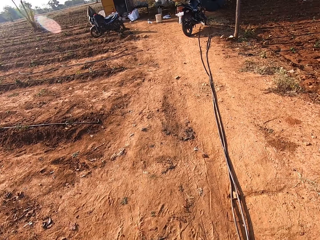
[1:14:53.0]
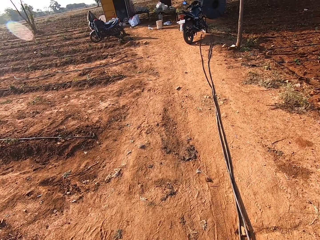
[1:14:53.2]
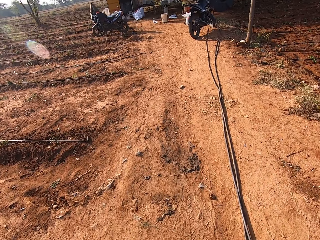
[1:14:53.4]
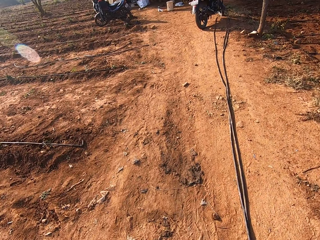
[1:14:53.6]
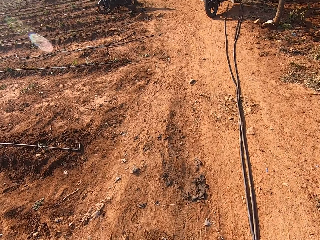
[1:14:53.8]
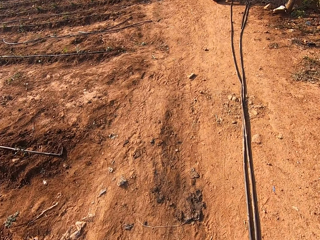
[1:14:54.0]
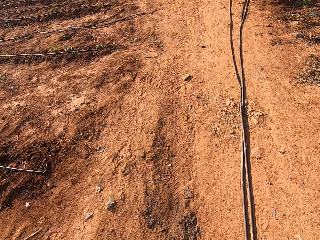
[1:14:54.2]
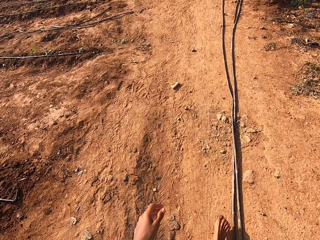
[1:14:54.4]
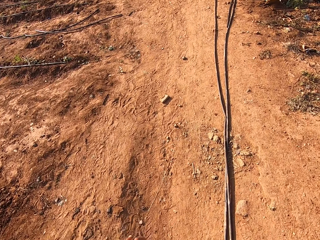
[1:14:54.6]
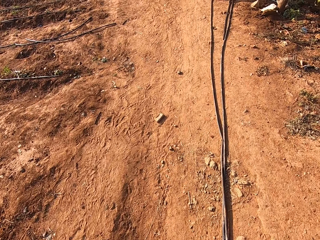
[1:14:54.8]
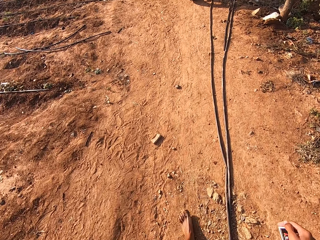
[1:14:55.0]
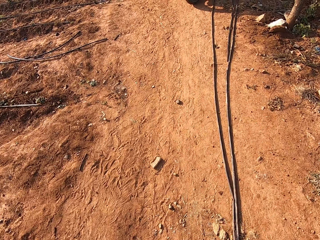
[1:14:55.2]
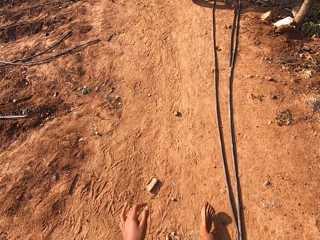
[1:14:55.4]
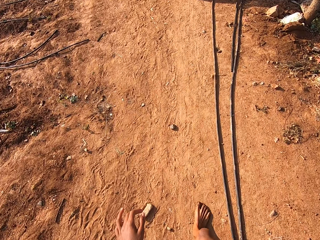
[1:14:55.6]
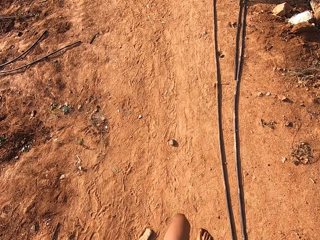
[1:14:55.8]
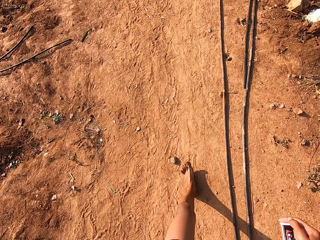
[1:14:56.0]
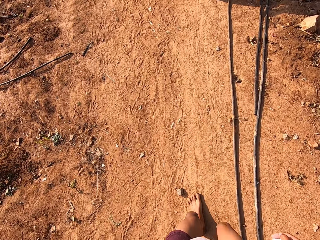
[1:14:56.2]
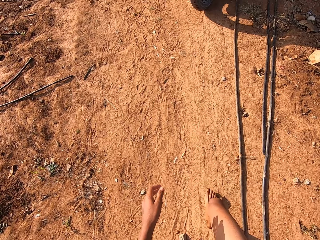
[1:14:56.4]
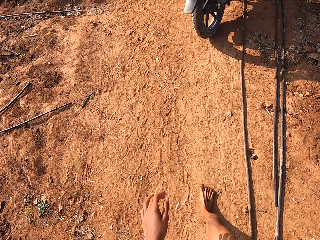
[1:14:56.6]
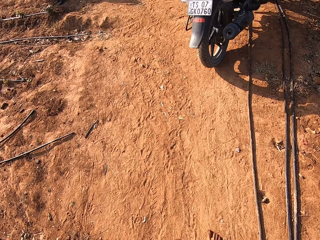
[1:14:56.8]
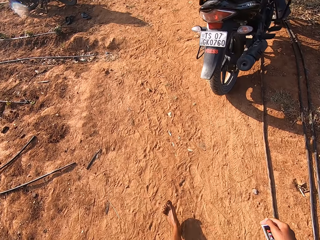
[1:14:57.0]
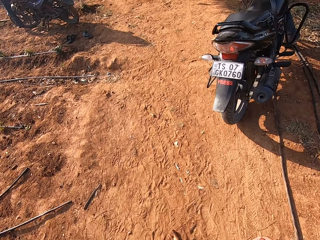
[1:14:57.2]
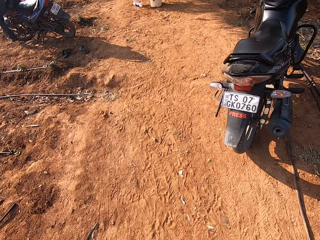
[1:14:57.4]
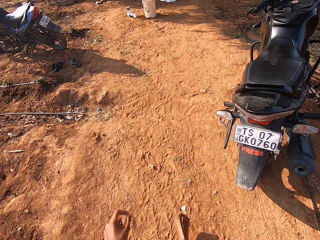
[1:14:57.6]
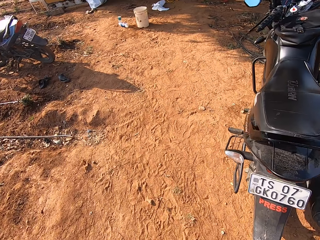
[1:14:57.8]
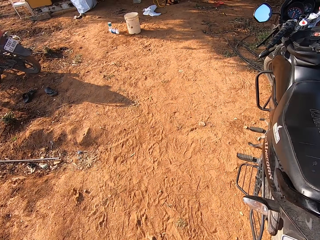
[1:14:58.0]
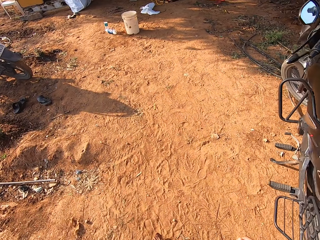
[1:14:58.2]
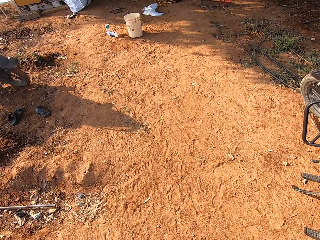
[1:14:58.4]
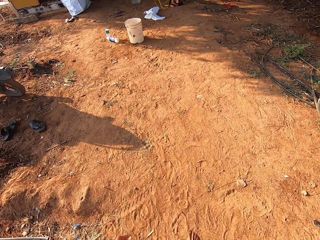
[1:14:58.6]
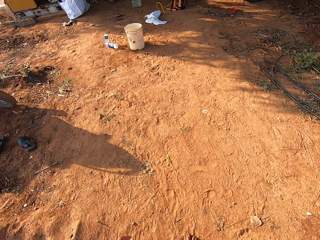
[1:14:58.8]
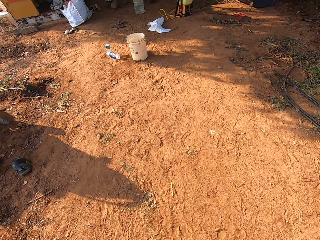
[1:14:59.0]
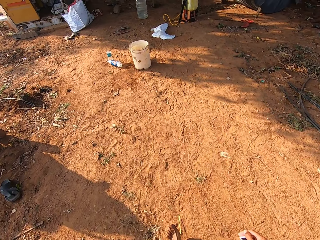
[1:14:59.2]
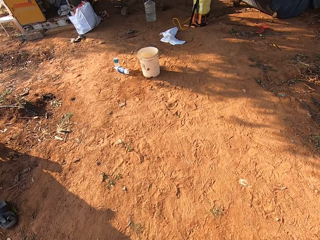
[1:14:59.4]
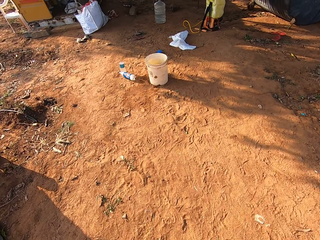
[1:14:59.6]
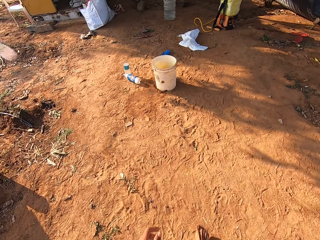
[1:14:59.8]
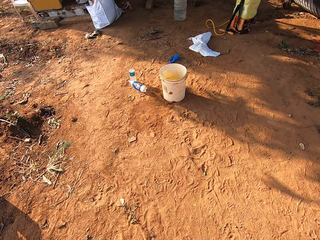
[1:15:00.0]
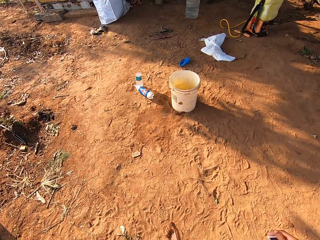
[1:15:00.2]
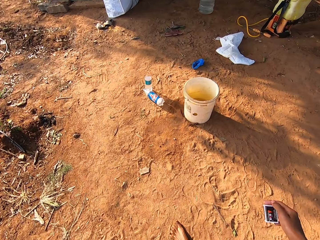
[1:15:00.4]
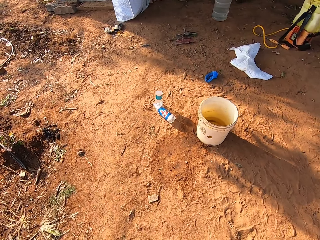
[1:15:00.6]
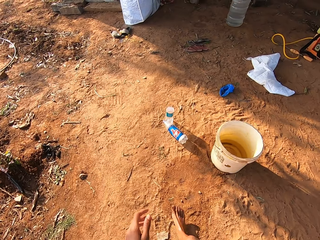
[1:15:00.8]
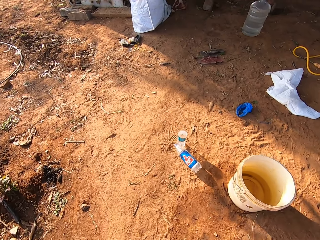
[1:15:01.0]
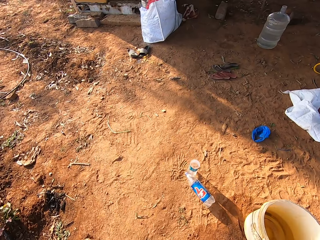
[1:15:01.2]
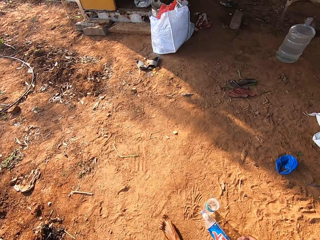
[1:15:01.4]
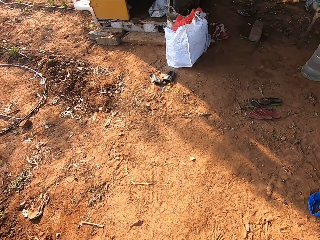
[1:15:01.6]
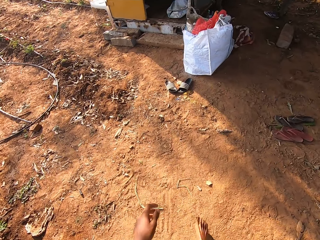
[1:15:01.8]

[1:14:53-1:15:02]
The camera wearer walks towards a storage house on the farm.

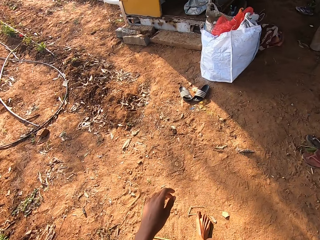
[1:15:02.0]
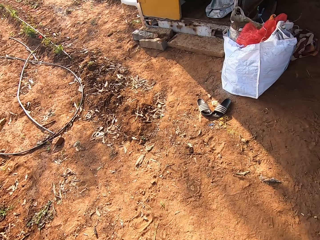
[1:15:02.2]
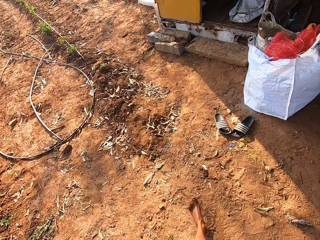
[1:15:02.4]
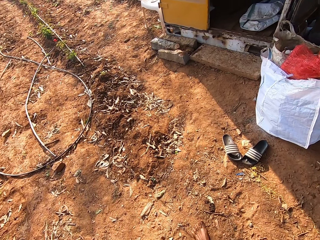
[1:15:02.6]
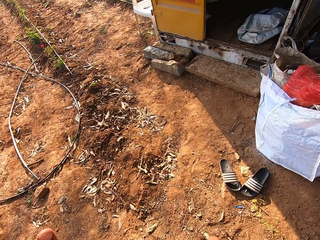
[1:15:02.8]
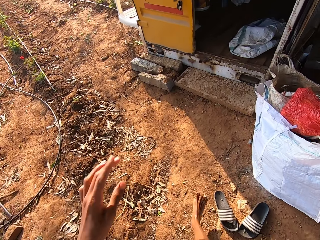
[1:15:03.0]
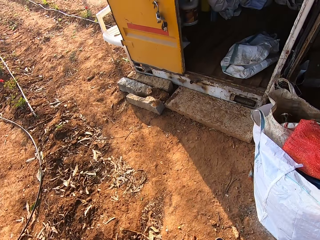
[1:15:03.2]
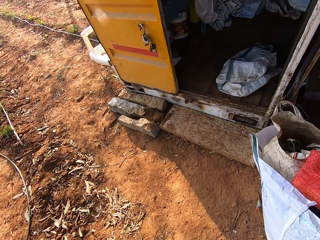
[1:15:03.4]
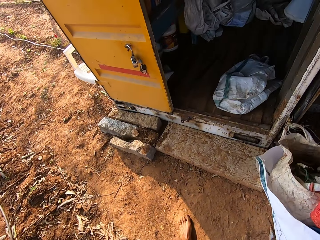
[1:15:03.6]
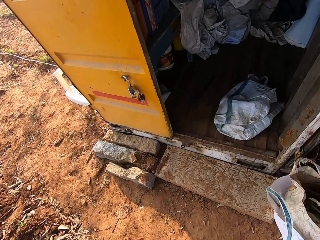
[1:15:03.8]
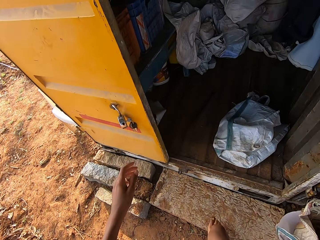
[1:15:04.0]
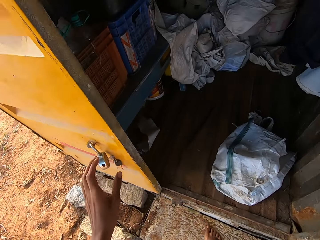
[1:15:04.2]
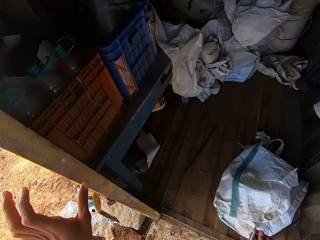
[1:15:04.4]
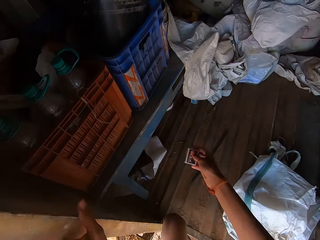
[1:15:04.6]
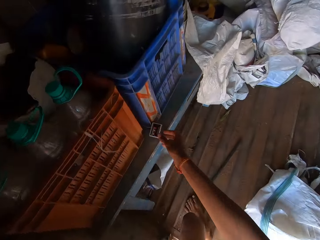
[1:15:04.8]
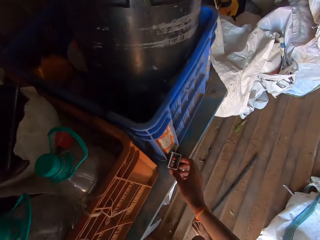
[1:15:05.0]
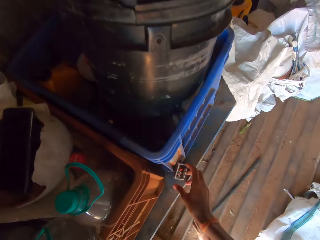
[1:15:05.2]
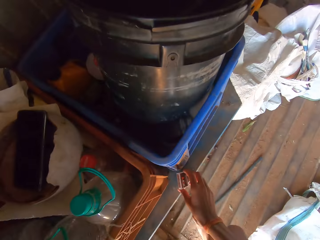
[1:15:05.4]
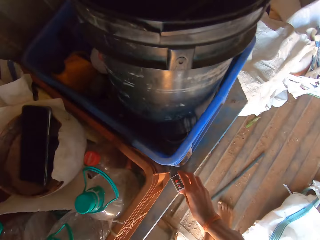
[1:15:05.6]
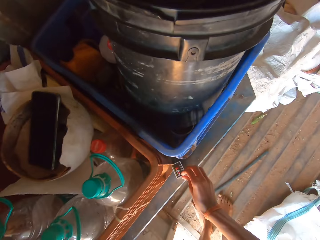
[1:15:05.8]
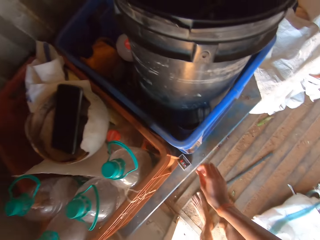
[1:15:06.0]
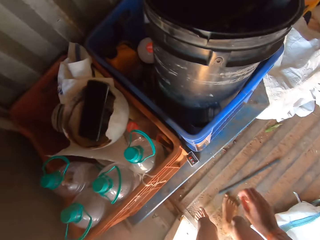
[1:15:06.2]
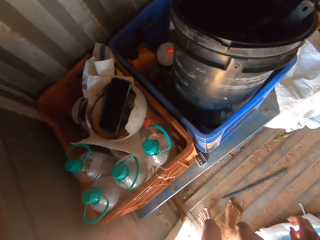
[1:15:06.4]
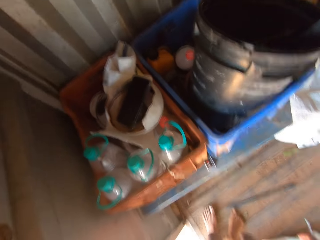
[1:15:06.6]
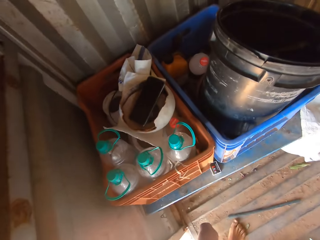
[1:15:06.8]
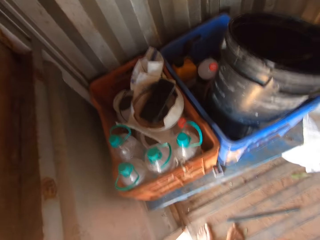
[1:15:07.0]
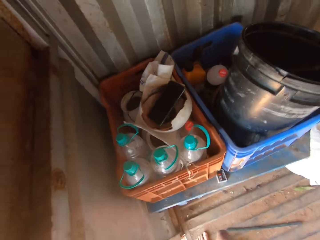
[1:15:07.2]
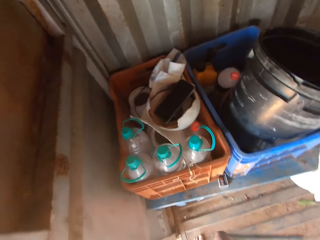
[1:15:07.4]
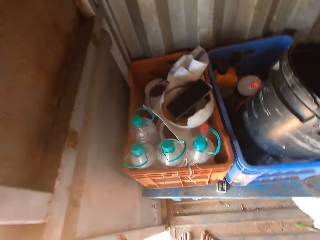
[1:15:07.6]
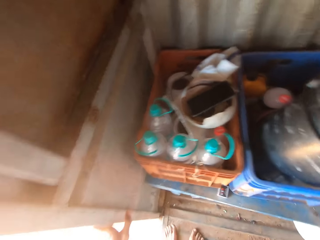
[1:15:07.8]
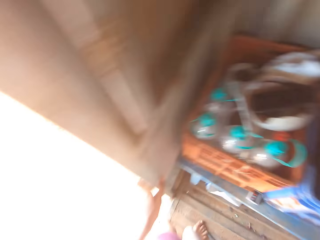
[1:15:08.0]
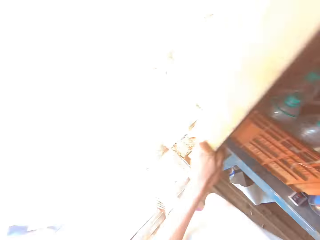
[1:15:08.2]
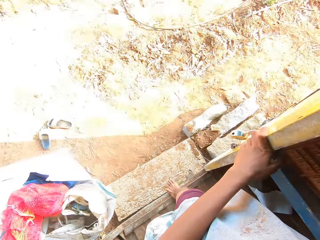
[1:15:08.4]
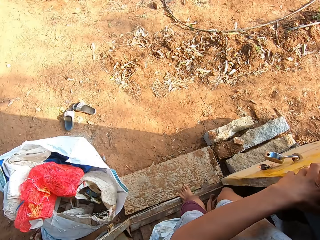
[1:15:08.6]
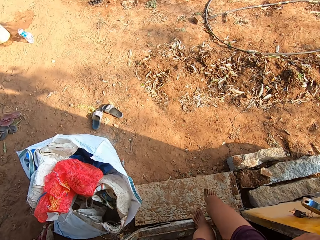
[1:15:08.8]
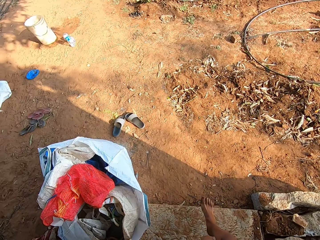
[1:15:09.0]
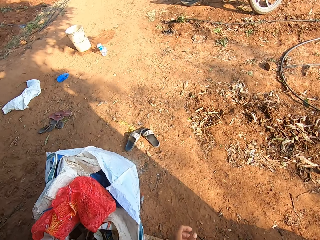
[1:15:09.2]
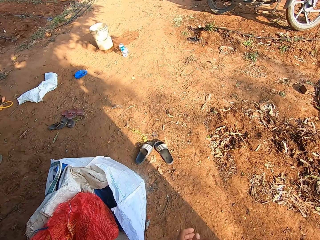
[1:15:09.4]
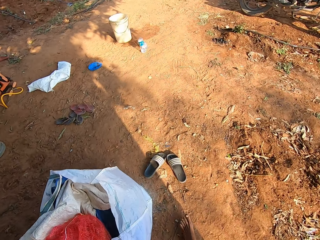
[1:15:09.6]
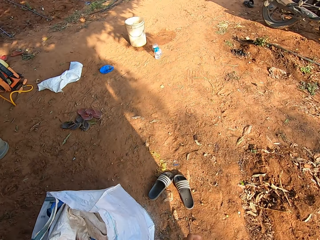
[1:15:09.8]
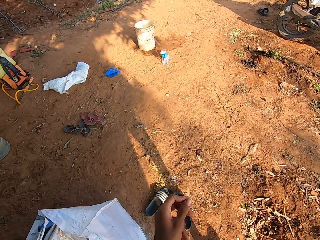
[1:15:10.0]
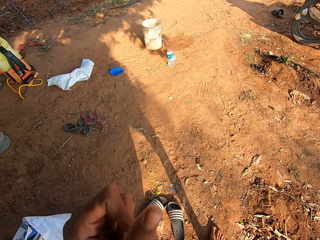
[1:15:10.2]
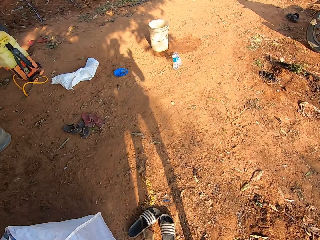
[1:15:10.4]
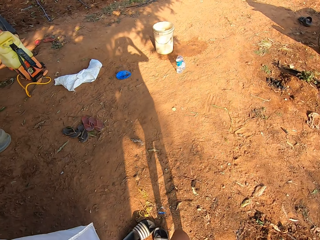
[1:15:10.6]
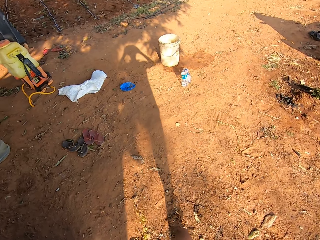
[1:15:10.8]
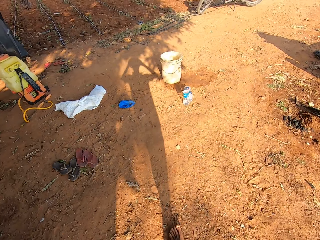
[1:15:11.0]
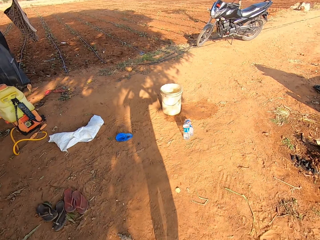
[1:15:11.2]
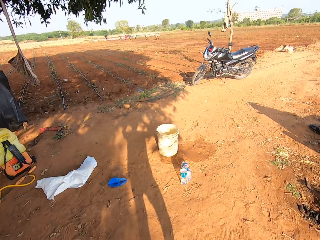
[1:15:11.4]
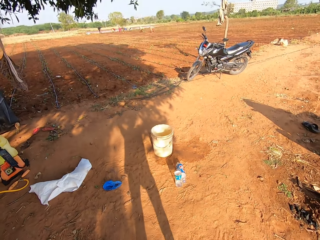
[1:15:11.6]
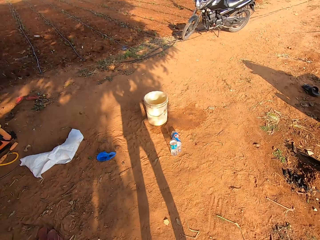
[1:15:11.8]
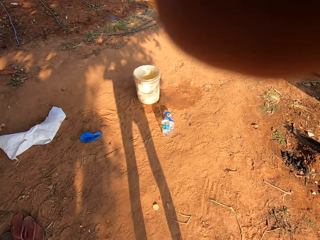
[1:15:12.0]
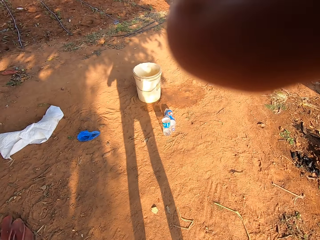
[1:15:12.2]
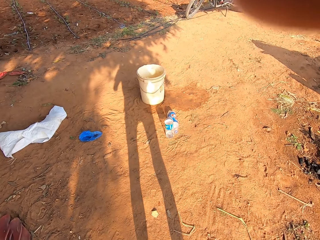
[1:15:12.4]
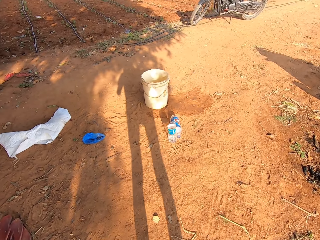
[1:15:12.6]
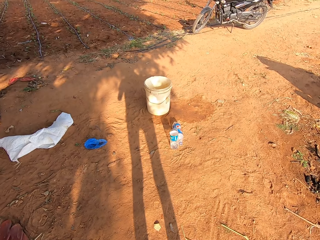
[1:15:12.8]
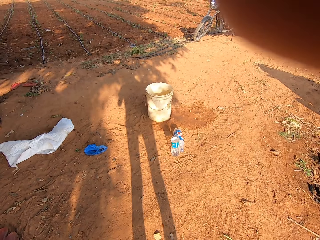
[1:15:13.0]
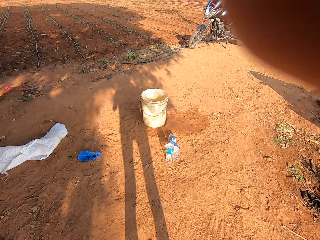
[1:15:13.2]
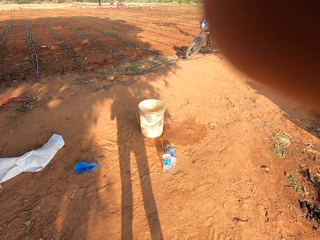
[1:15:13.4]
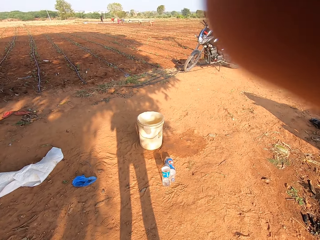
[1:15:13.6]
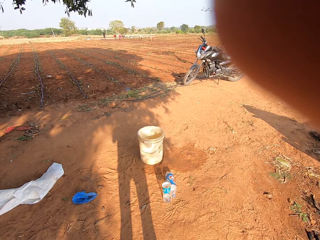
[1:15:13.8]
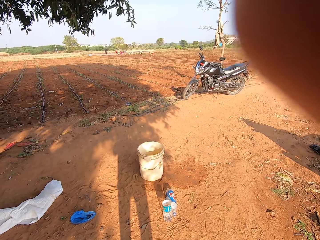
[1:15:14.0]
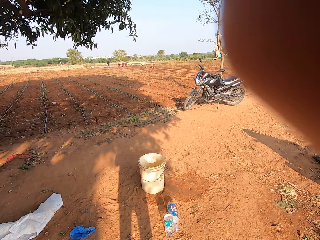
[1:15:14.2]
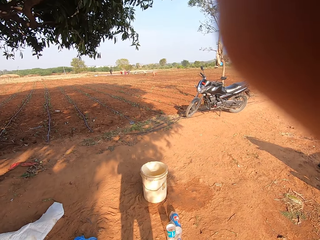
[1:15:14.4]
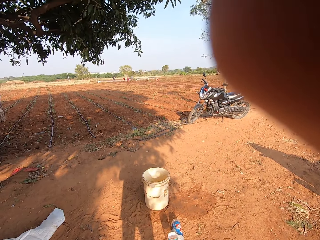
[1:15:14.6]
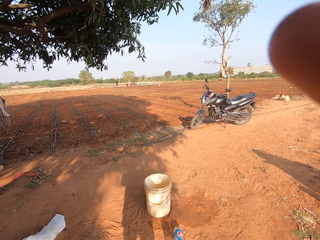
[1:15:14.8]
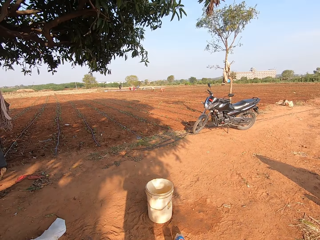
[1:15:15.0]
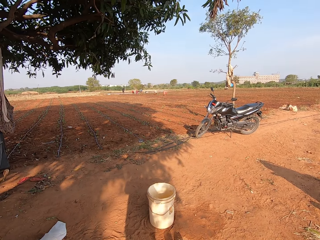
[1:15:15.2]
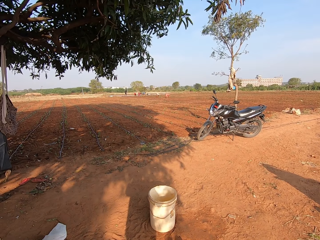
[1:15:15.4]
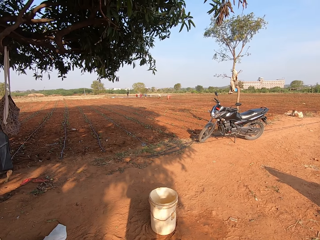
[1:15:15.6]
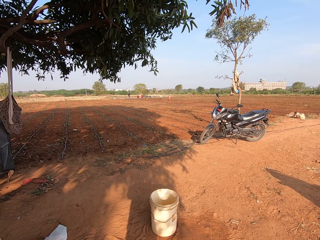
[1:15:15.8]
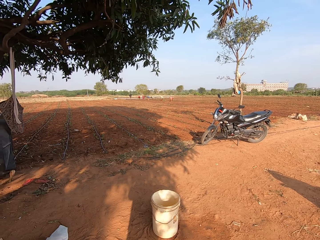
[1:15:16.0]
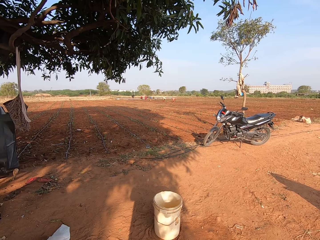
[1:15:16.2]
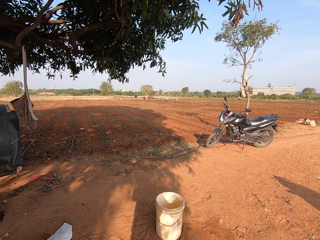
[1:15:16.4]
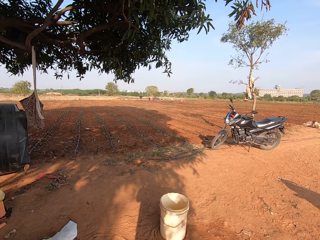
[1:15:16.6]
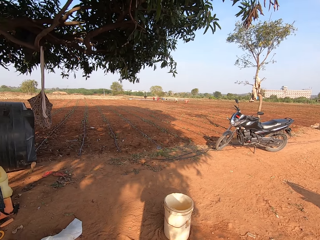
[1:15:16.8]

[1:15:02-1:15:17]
The camera wearer holds a door handle on the storage house with his left hand. He walks into the storage house. He drops the pack of matches in his right hand on a table in the storage house. He stamps his left foot on the floor of the storage house. He holds the door of the storage house with his left hand. He walks out of the storage house. He raises his left hand towards his face. He raises his right hand towards his face. He looks around.
